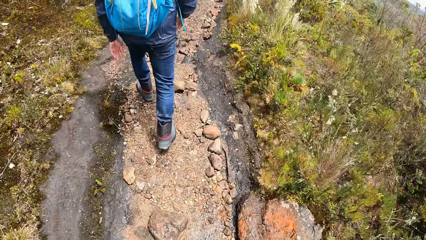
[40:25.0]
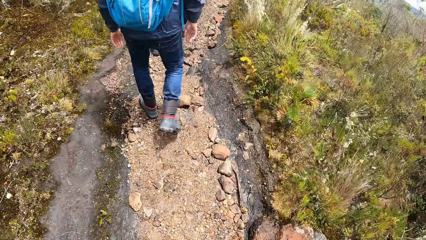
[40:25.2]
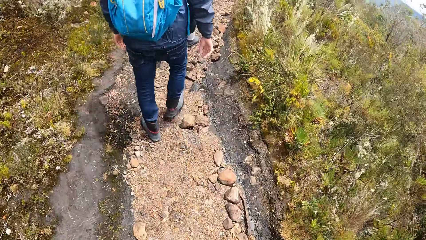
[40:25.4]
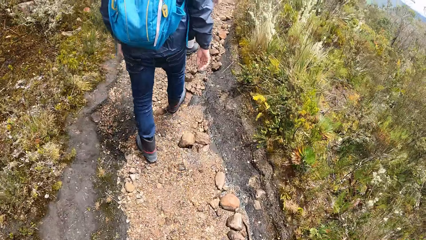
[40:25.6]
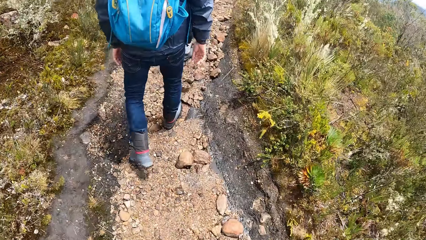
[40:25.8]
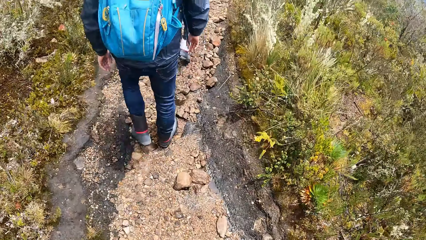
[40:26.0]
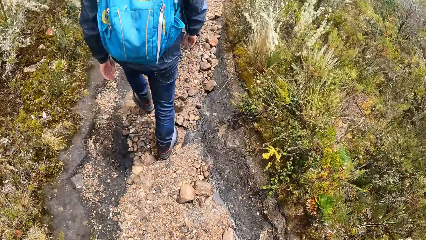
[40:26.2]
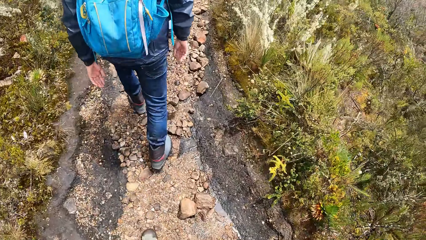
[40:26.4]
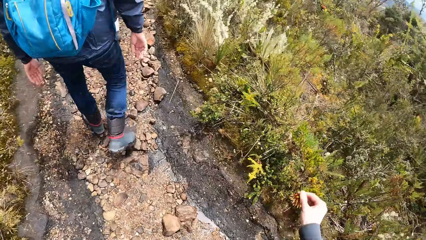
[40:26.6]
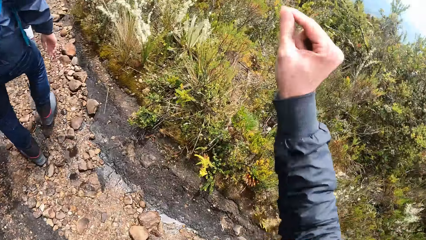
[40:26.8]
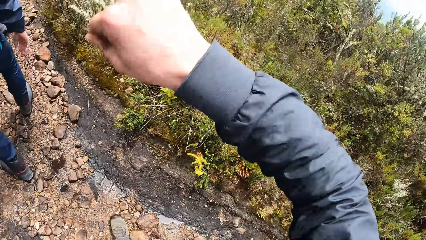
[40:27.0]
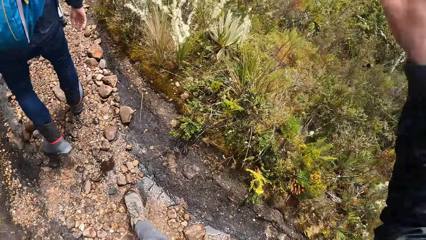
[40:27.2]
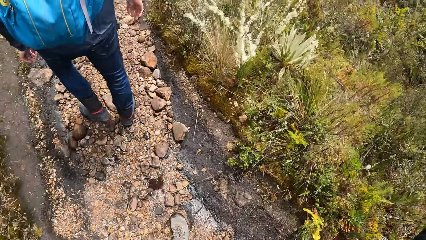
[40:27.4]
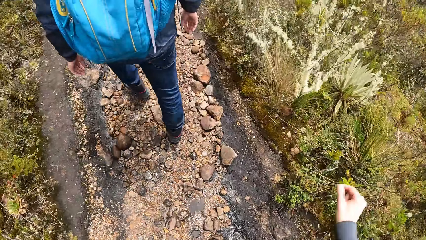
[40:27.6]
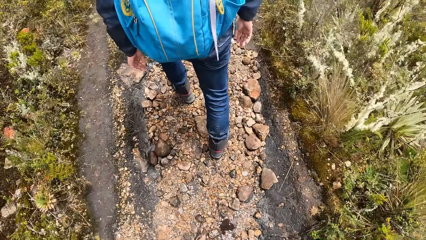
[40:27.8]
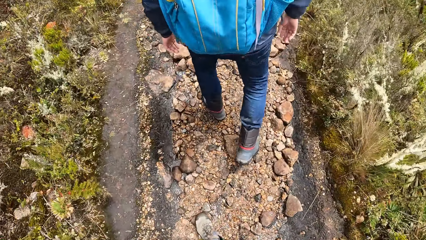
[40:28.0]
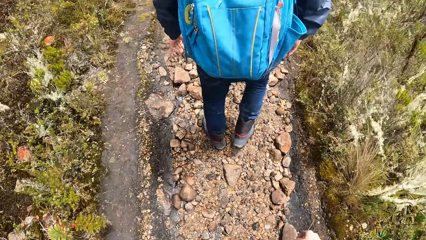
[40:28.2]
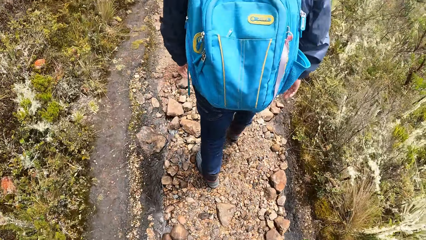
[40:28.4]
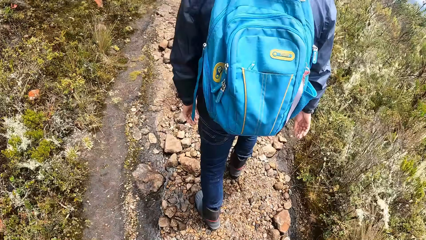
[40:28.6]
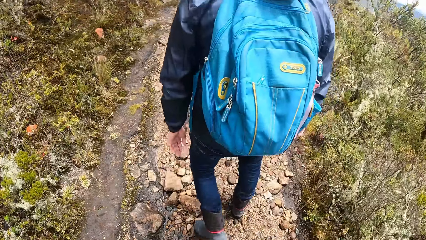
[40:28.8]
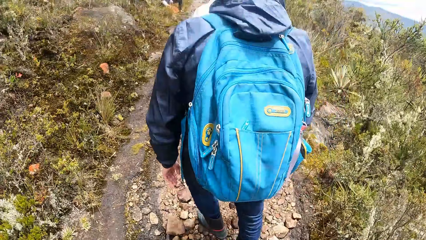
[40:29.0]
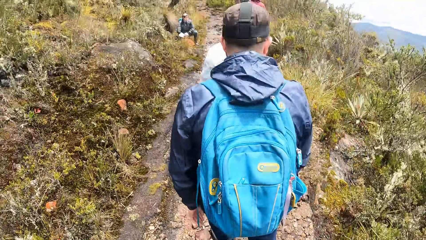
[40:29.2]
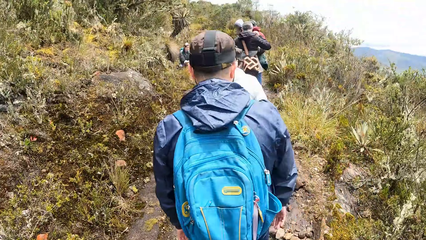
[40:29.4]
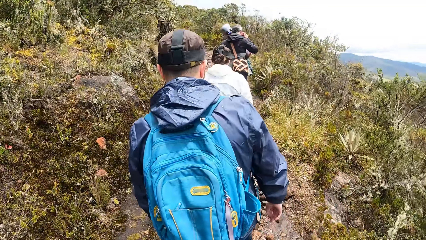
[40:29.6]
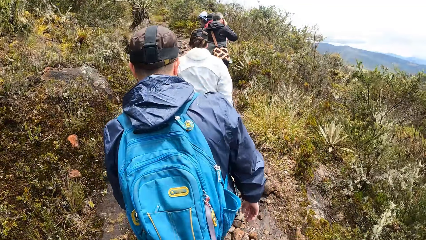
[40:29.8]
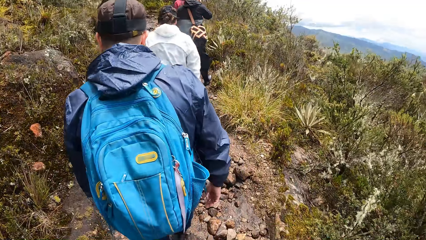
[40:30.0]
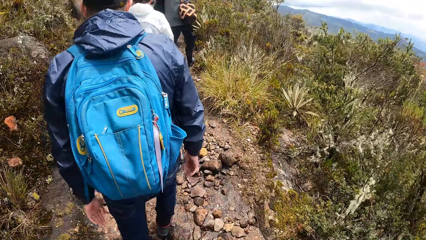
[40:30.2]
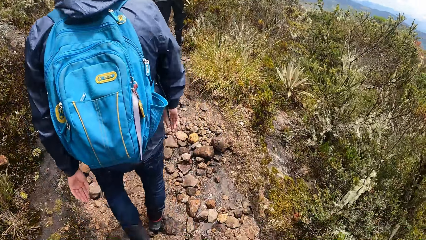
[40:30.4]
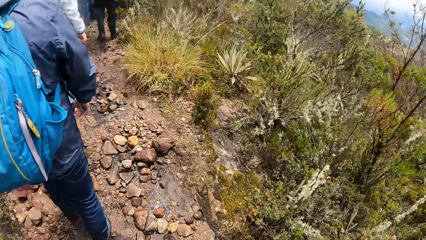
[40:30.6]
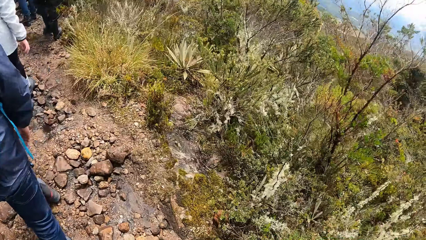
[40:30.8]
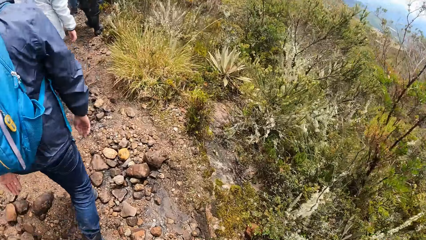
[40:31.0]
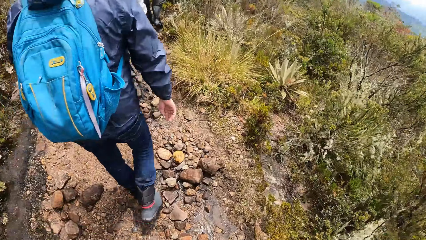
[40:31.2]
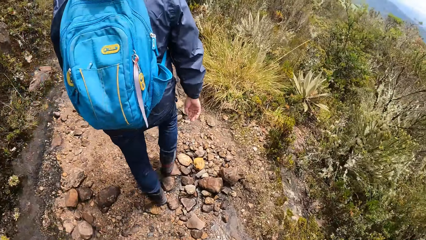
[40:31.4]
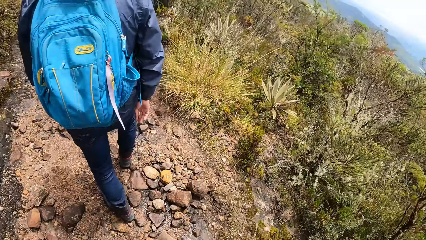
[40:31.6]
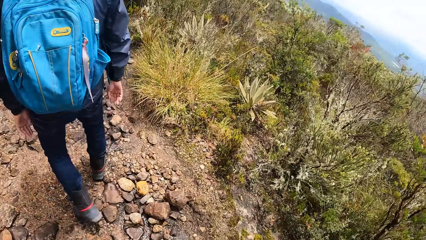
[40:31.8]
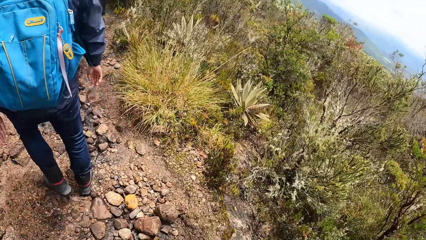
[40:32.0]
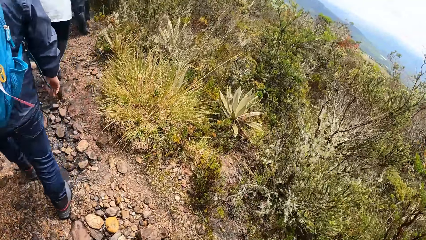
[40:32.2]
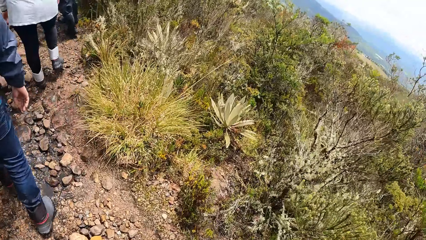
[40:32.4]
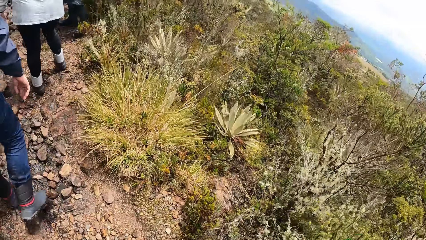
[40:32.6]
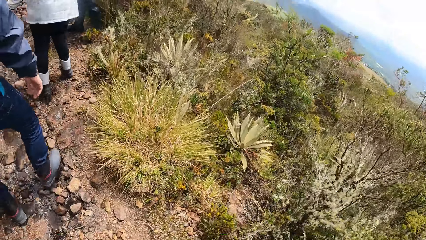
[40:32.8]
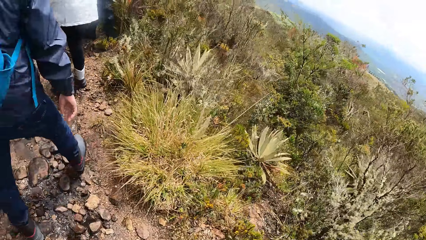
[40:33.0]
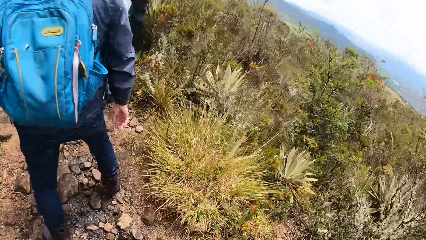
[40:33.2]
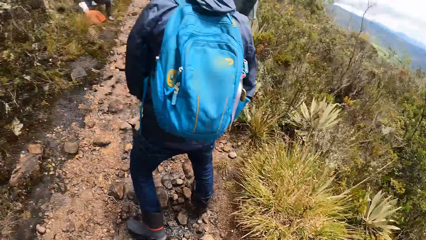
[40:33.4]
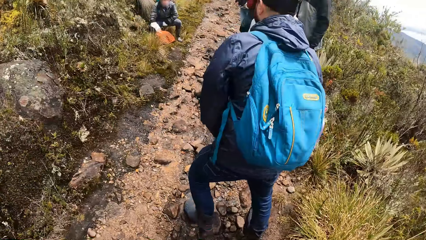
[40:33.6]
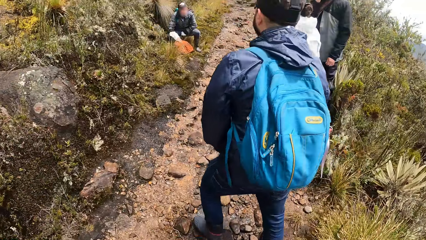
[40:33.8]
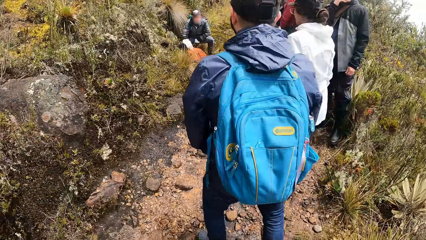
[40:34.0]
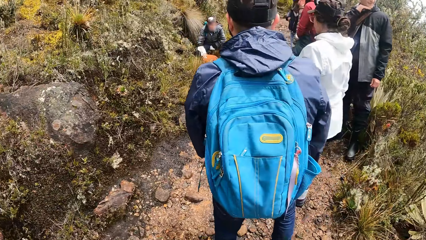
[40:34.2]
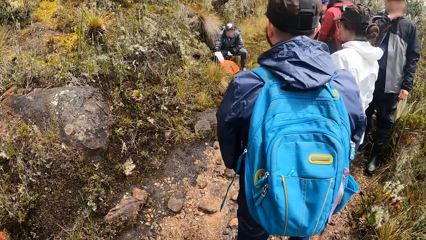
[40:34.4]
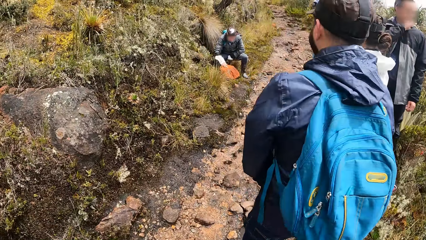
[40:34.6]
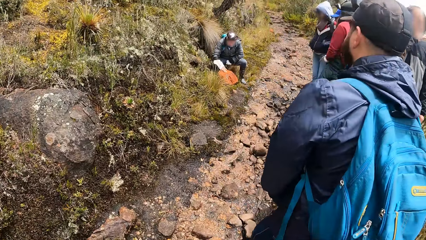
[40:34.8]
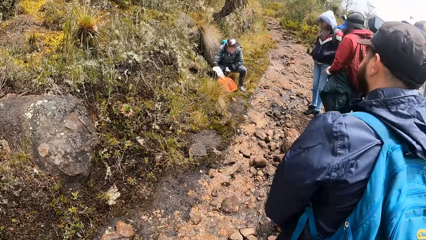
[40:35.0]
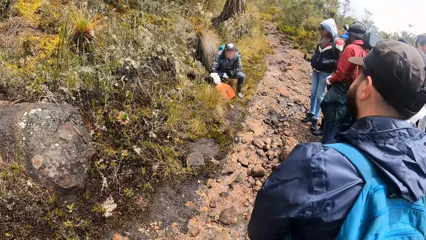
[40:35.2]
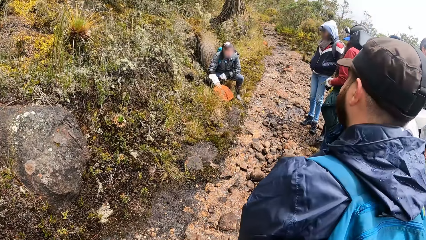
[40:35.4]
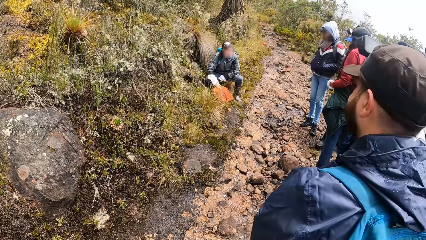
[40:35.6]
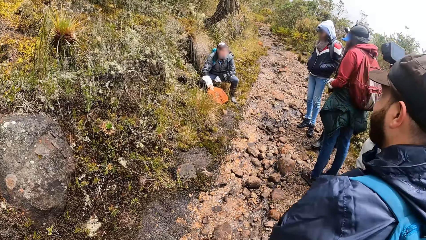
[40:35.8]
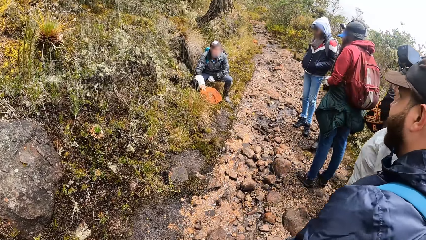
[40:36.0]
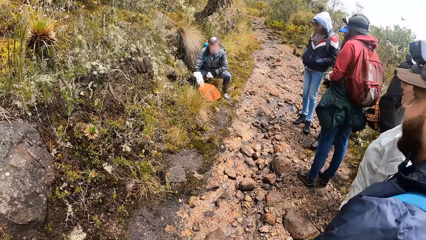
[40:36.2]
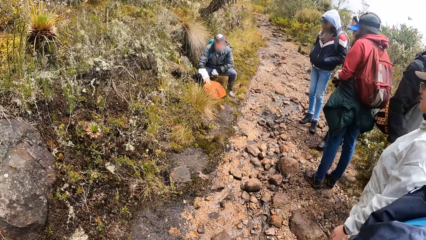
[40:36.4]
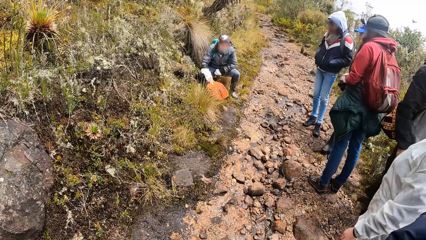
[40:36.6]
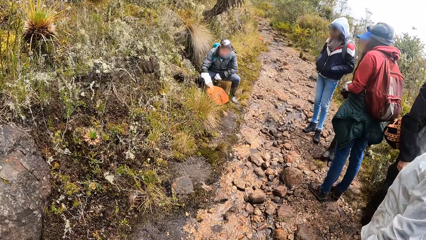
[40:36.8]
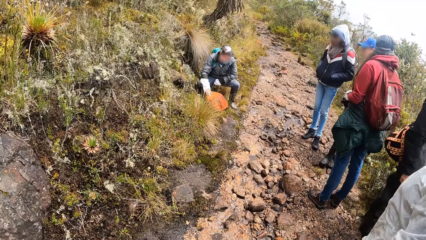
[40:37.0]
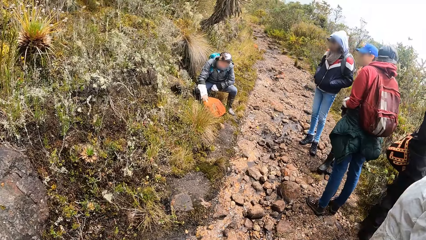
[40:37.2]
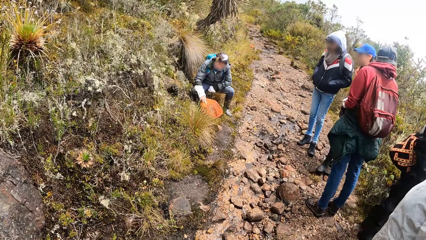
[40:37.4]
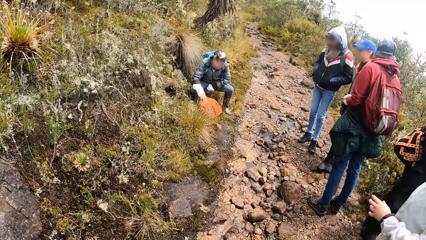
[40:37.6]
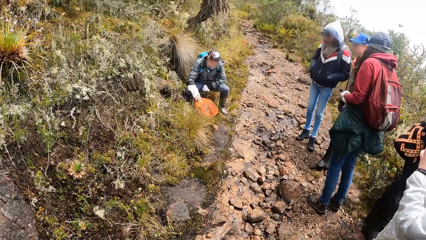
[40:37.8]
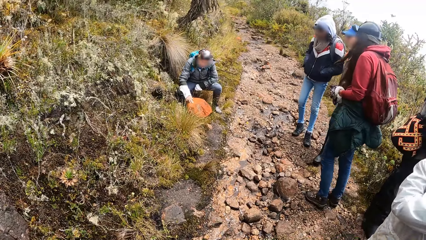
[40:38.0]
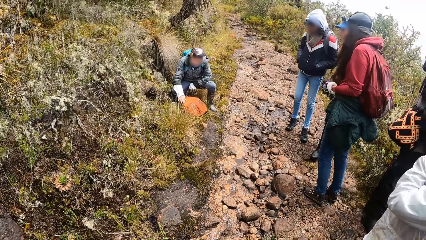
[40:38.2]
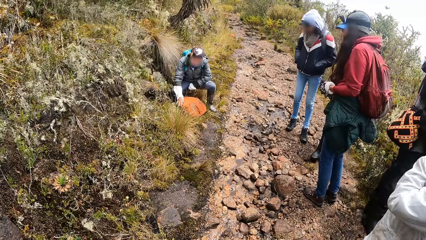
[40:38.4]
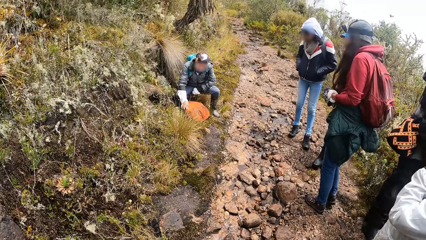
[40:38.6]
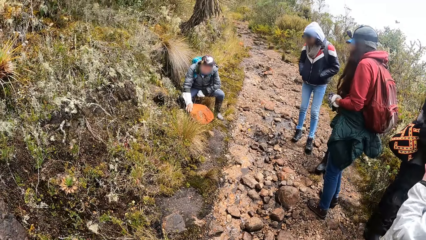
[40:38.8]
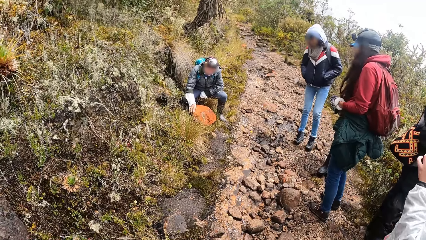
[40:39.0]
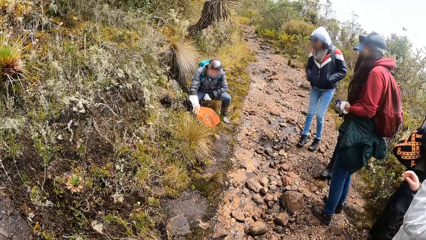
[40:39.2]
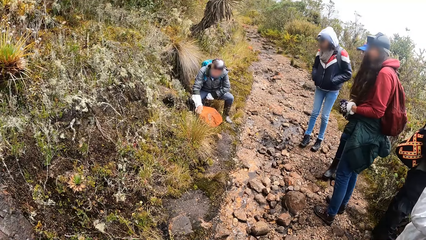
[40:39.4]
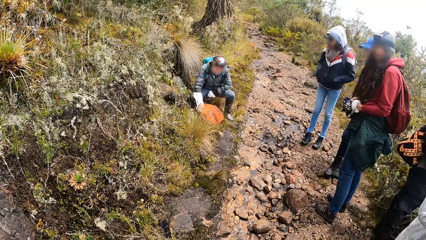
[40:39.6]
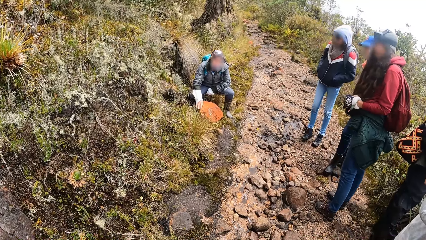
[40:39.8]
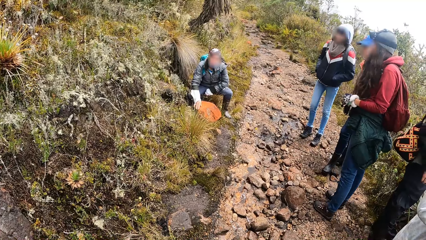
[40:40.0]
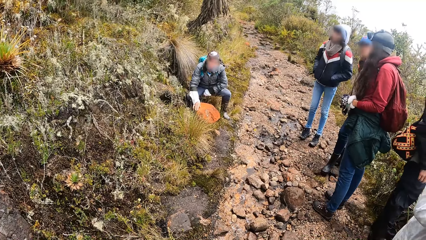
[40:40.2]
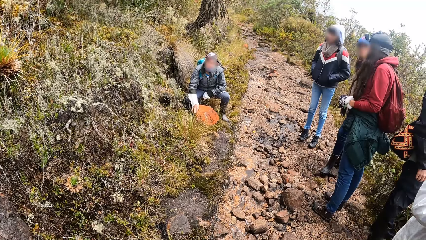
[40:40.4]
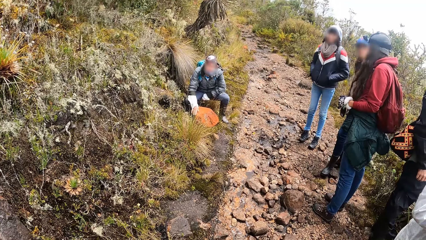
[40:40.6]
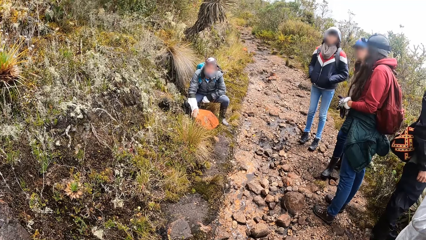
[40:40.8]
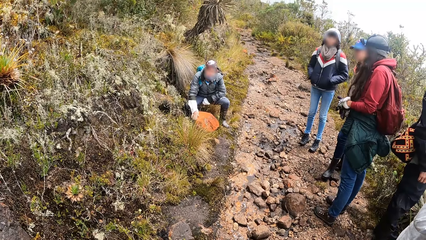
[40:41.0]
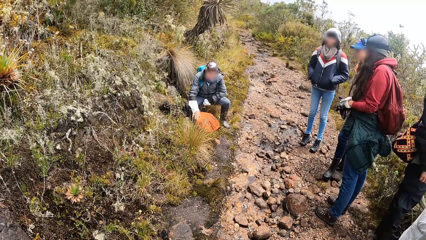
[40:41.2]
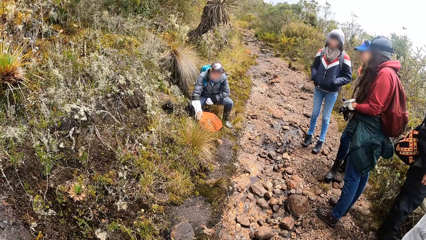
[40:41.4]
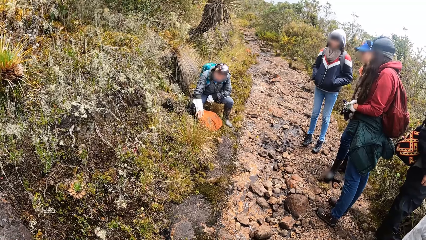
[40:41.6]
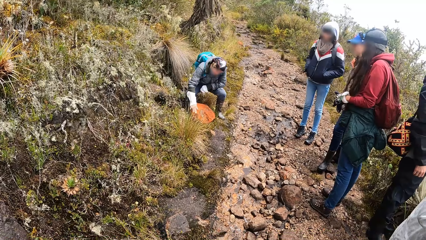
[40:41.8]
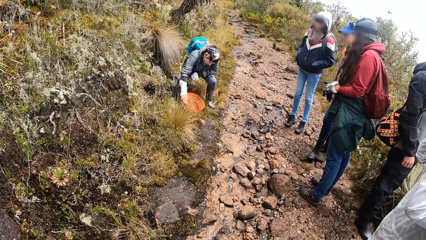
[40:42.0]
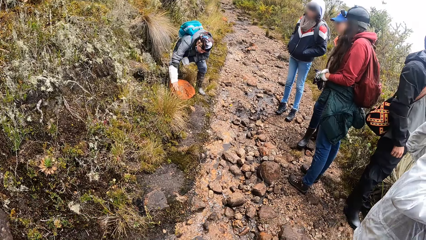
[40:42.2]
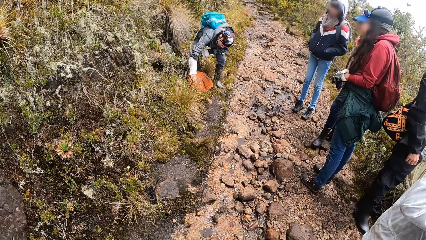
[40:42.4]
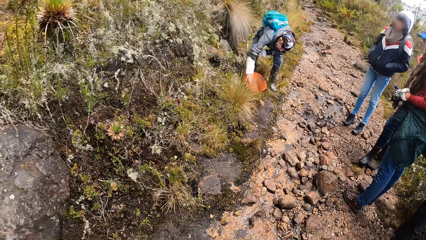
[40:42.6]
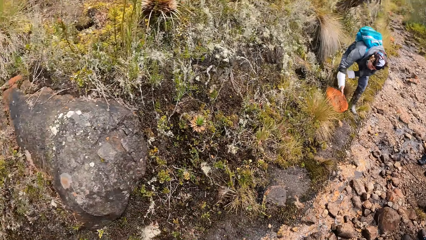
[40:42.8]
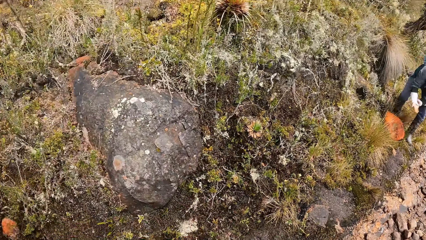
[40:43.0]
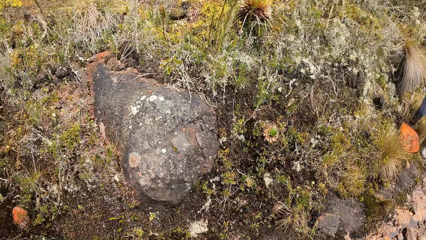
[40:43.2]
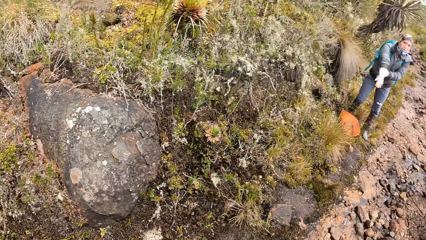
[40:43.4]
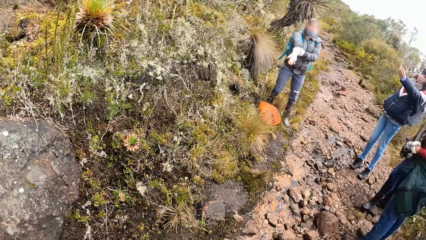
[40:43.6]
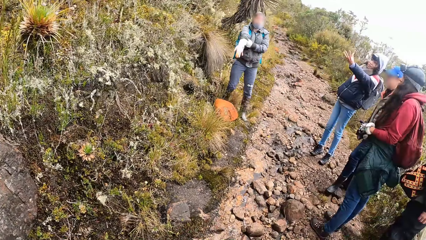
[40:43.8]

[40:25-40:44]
The camera wearer interacts with the man together with the woman. Another woman rubs a stone with her right hand. Another man teaches the crowd. The camera wearer stops walking and stares at the other man. The woman stands.
